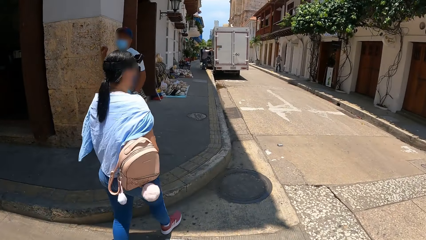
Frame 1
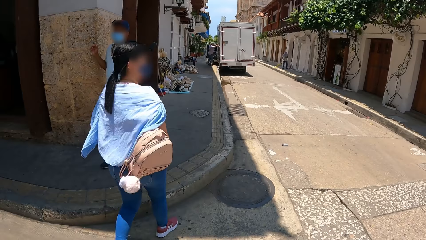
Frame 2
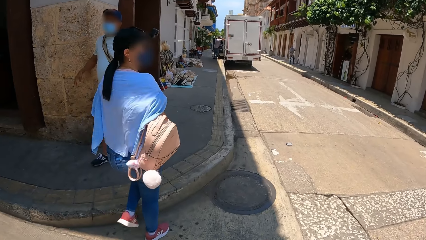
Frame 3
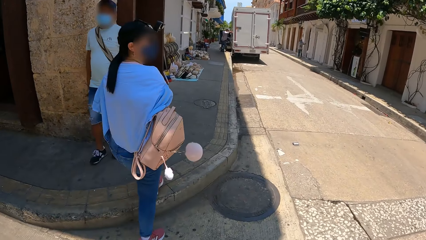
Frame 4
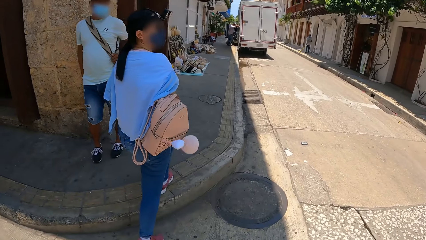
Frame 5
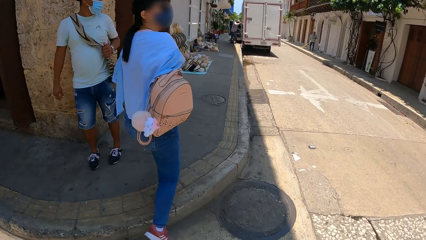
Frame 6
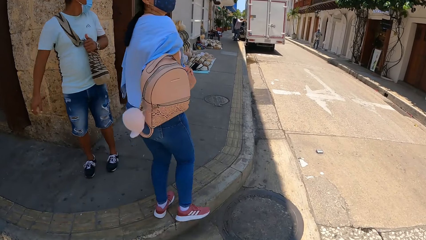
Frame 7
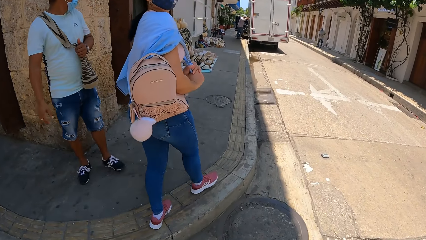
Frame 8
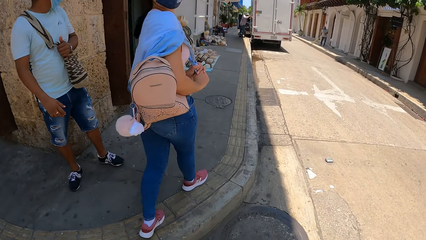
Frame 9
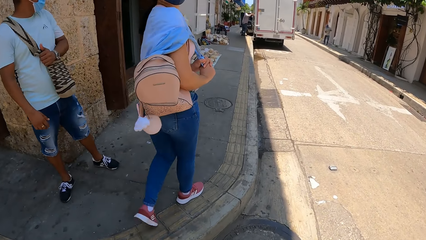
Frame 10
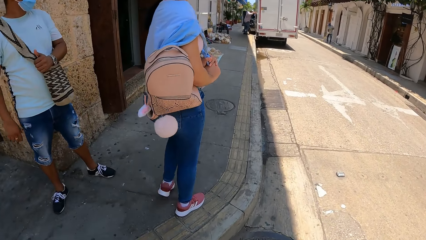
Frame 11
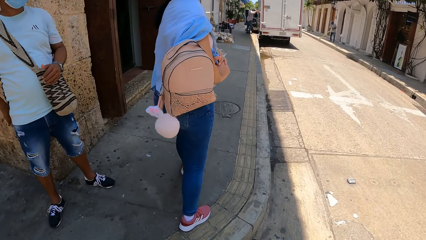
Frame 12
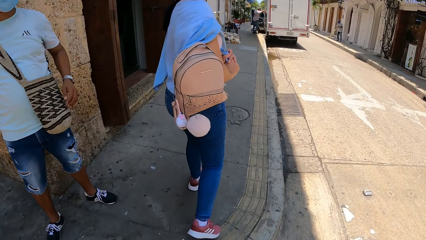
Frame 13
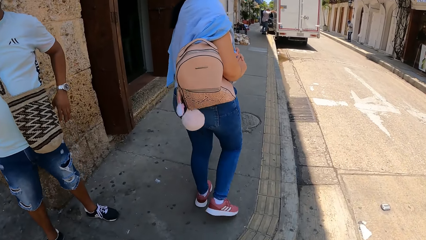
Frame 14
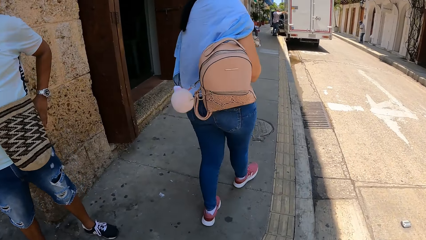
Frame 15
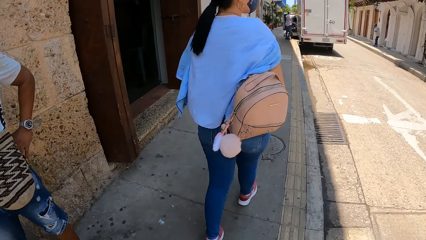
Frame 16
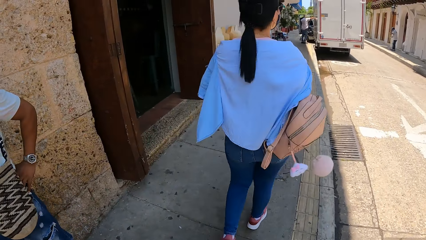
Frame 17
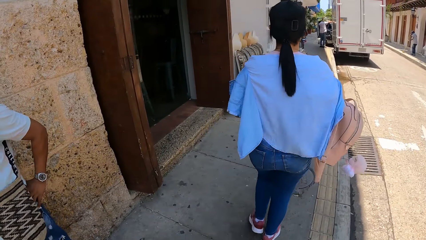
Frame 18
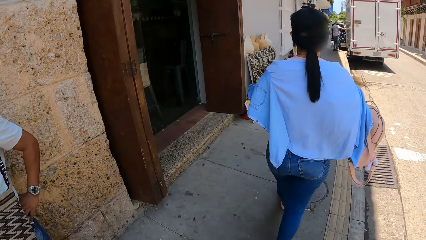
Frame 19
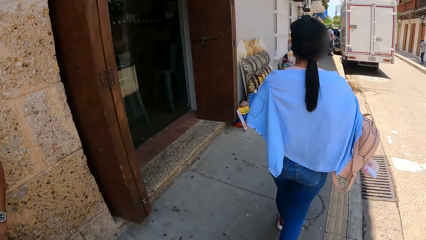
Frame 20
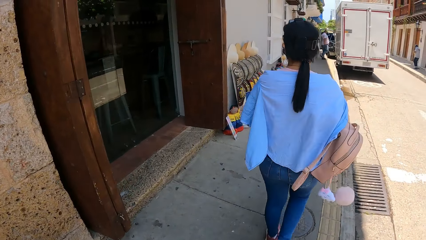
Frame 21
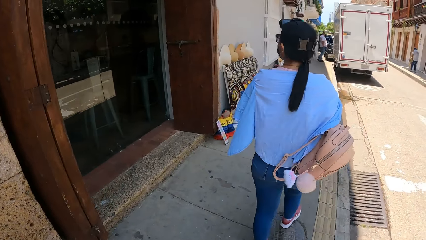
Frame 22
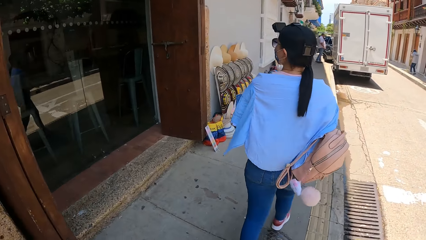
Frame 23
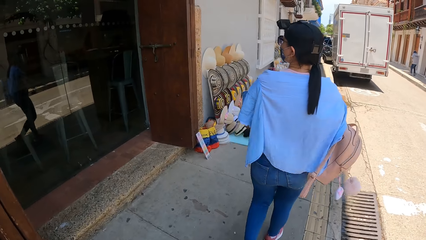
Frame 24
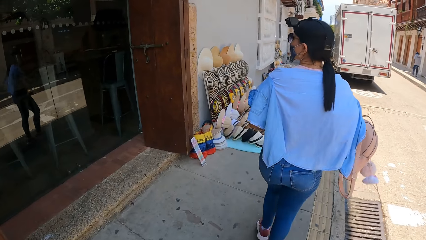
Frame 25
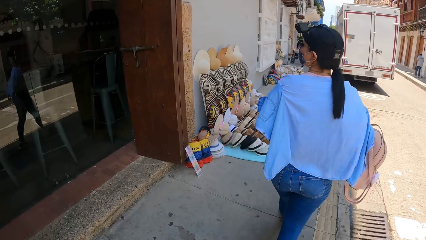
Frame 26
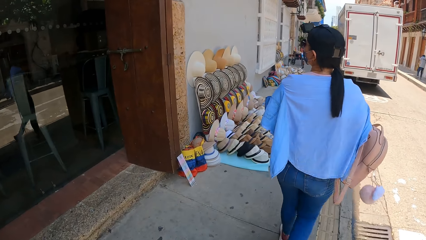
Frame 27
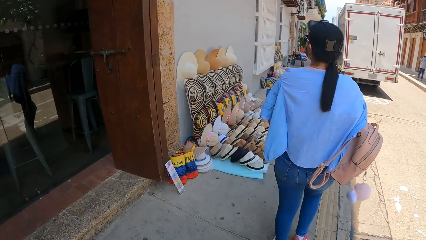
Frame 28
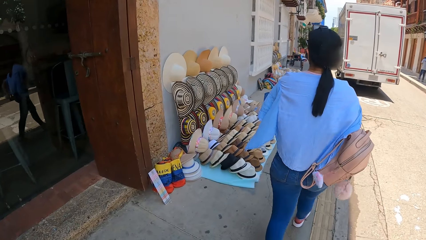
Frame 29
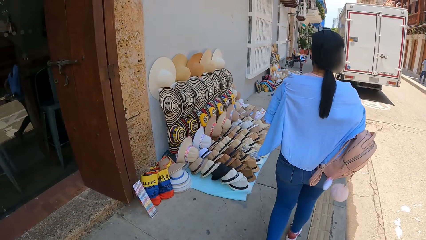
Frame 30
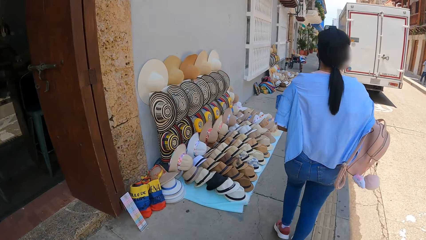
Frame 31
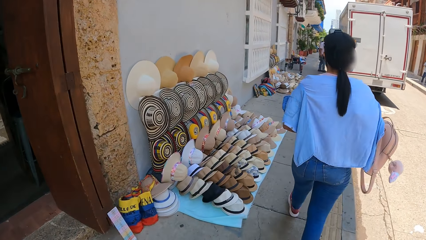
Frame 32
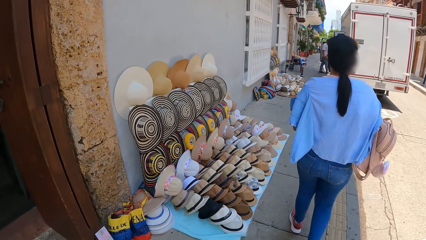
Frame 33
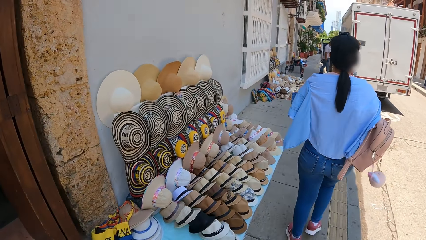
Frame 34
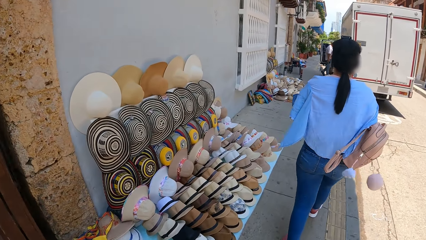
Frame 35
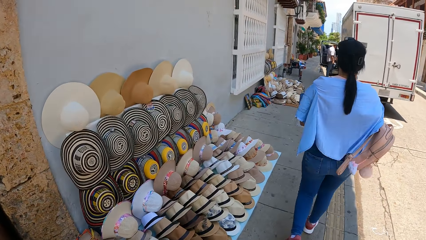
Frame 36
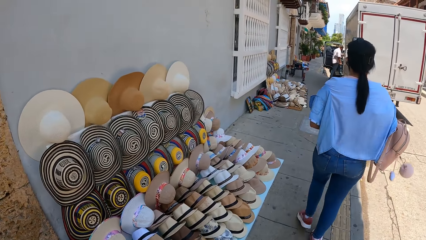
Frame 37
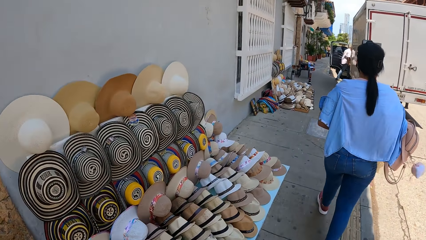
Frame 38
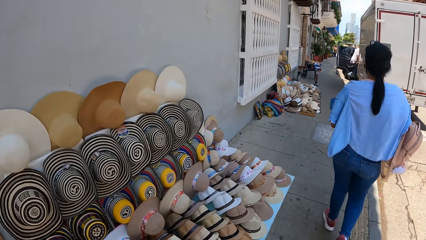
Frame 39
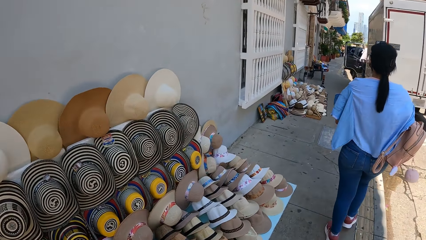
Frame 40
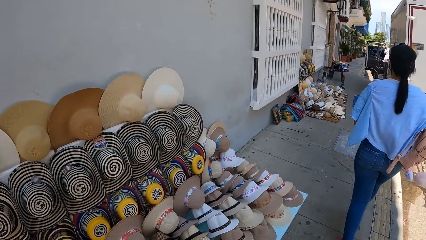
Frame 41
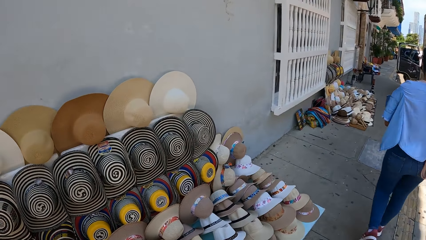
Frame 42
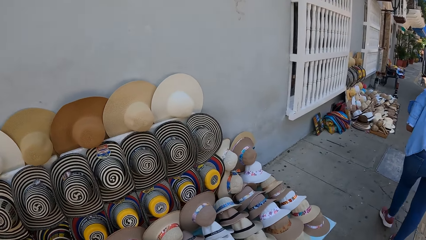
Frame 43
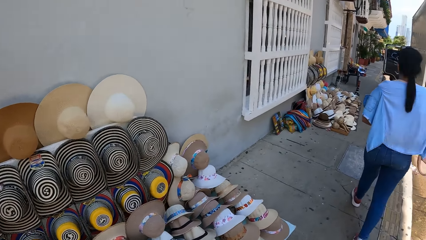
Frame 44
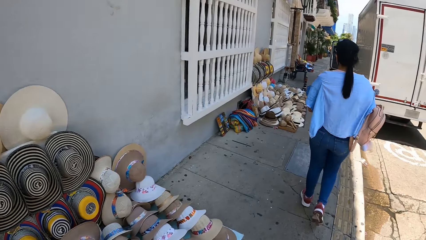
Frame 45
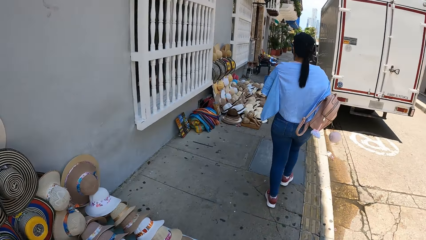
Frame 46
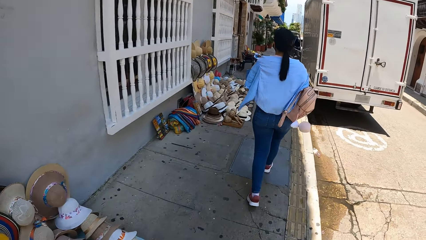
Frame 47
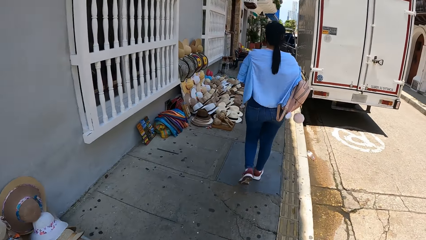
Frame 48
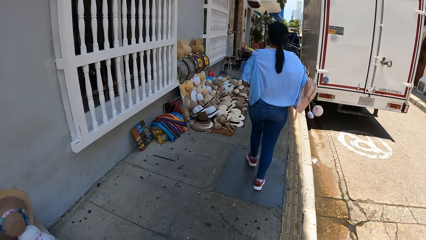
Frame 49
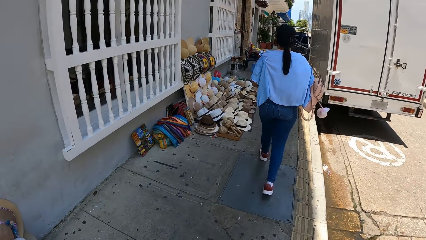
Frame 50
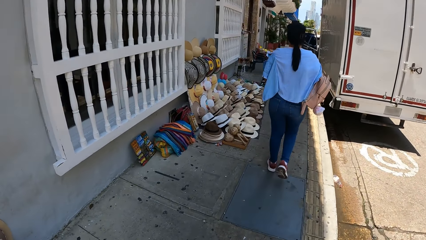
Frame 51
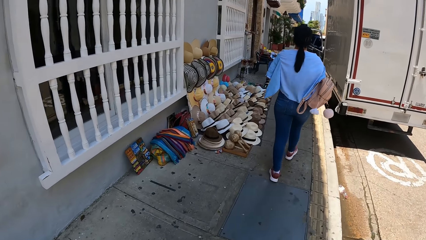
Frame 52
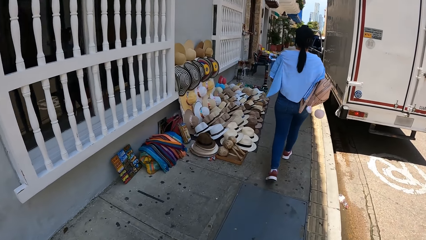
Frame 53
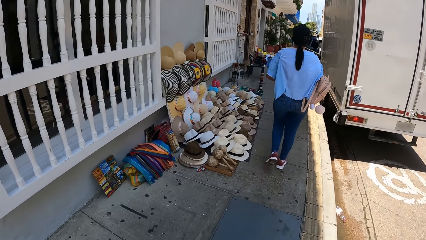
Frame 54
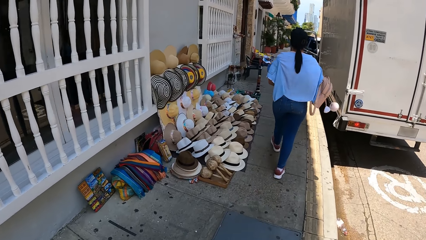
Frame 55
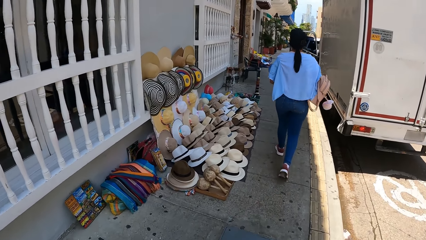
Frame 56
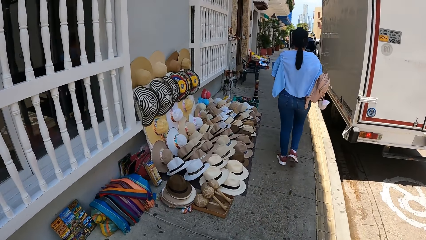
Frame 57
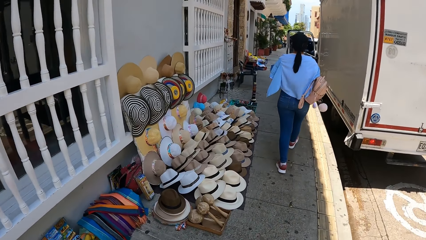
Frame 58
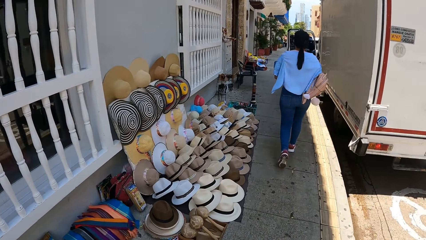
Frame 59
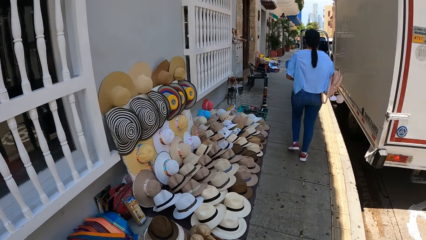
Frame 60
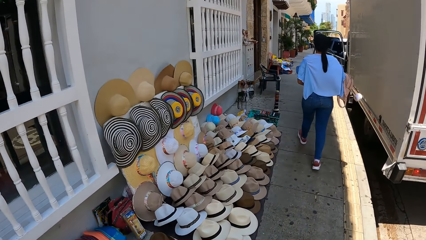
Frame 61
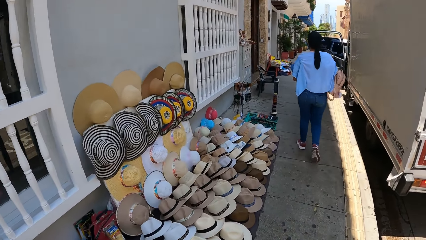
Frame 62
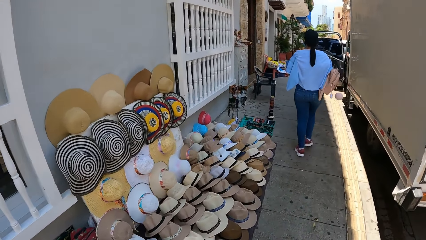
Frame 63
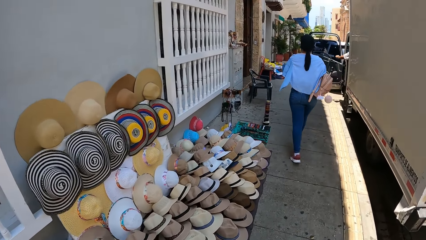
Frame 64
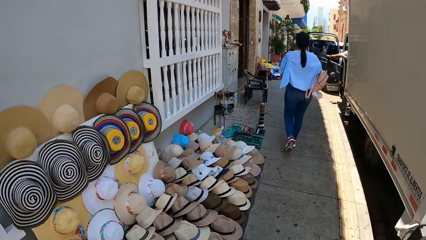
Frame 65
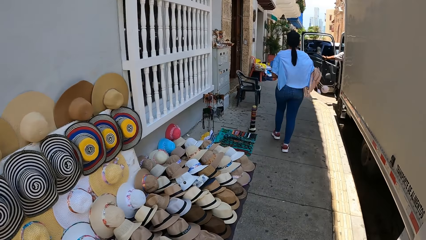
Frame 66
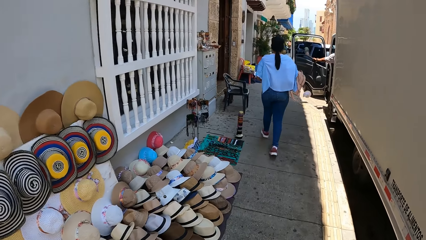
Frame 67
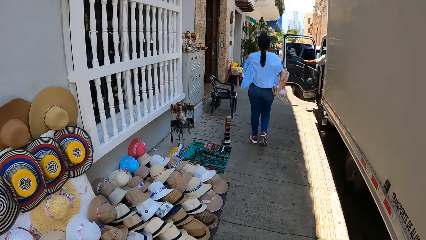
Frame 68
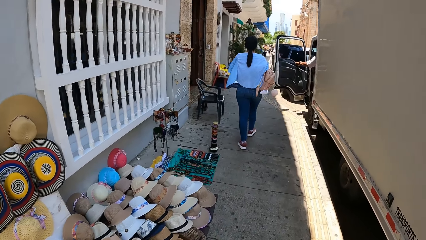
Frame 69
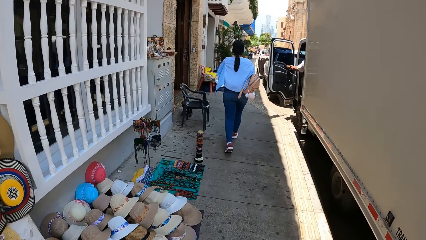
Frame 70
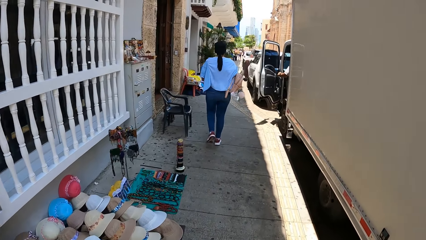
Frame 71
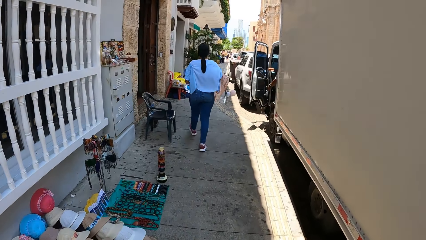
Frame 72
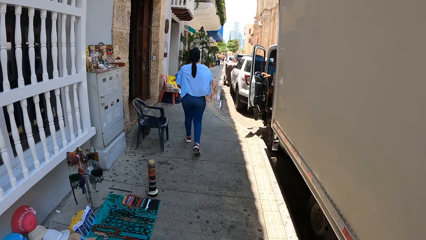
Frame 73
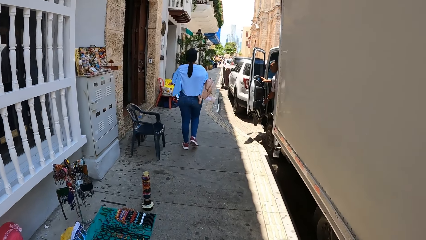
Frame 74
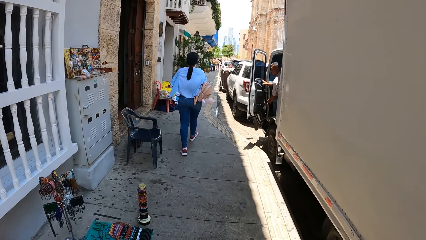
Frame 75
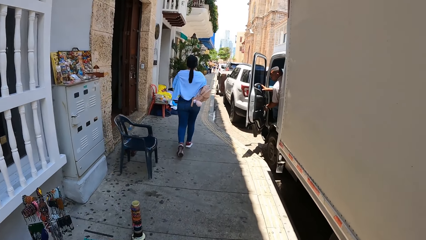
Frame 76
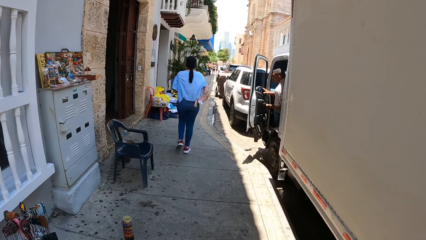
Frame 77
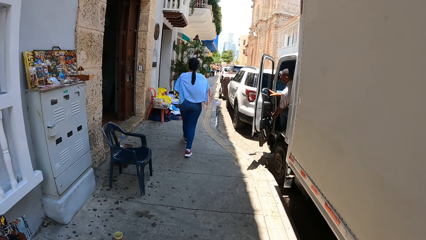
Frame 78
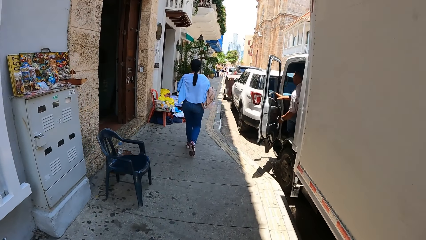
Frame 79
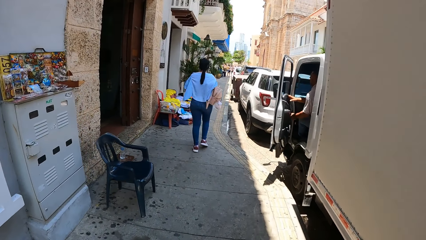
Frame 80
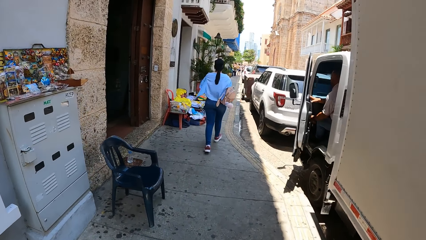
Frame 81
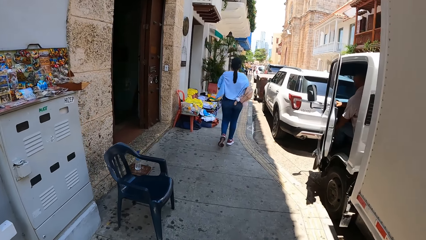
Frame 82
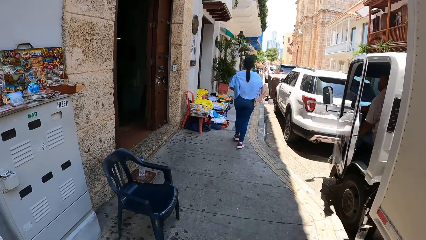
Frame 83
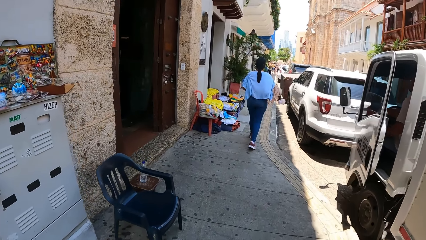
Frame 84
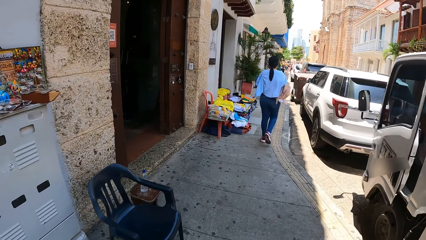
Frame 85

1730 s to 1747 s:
The camera wearer looks forward. They converse with a woman. They look left. They look forward. They walk along the street.
